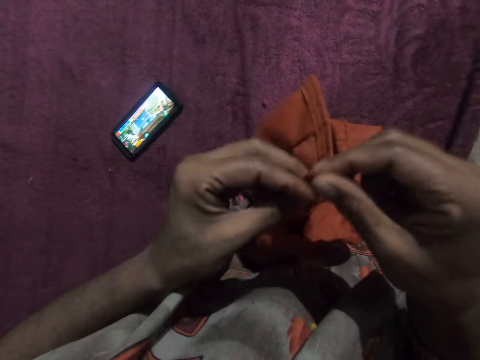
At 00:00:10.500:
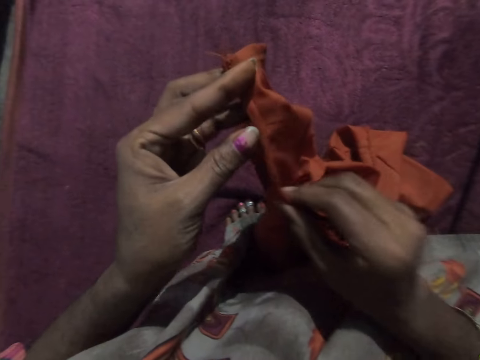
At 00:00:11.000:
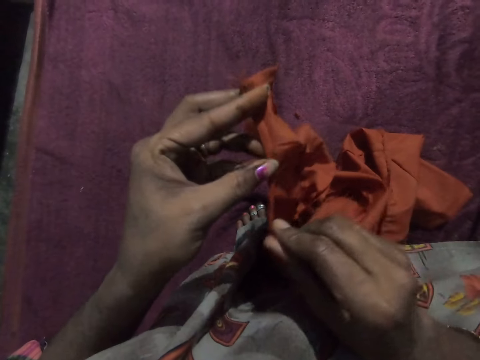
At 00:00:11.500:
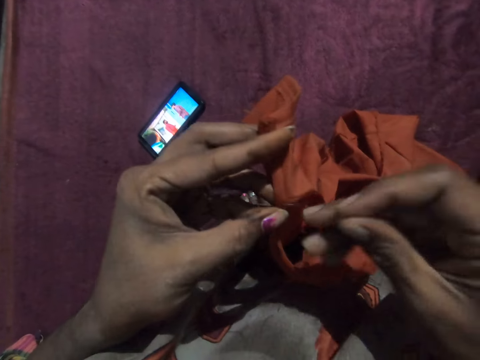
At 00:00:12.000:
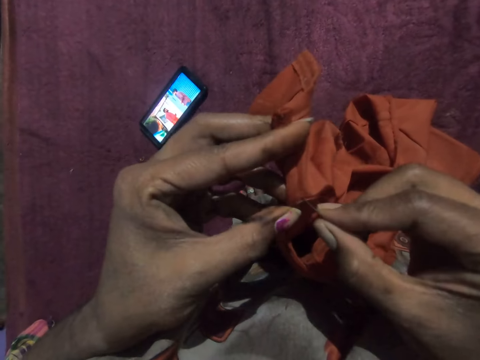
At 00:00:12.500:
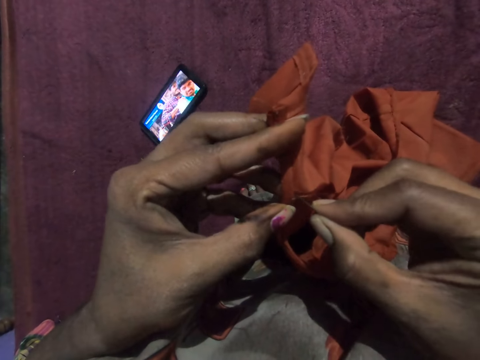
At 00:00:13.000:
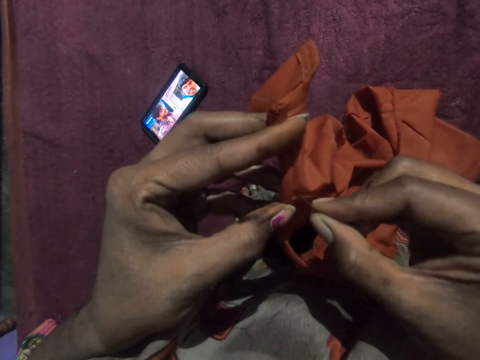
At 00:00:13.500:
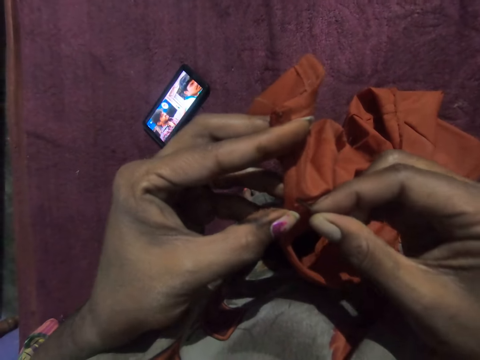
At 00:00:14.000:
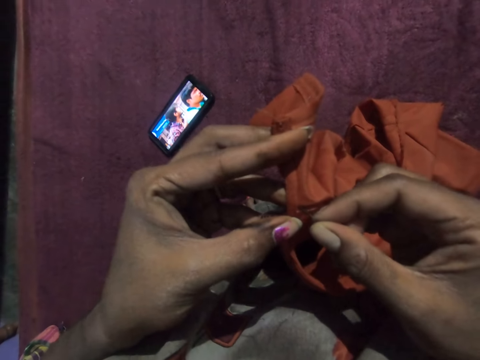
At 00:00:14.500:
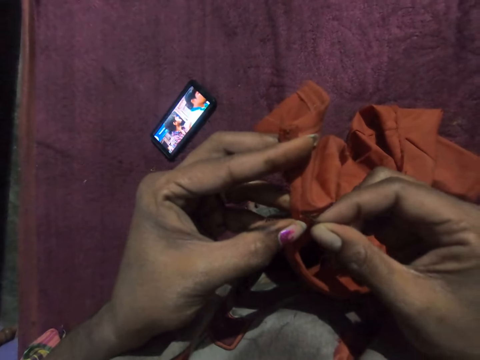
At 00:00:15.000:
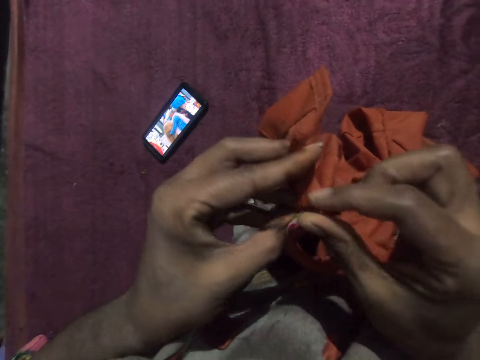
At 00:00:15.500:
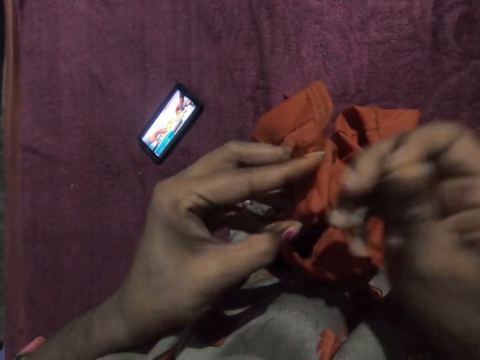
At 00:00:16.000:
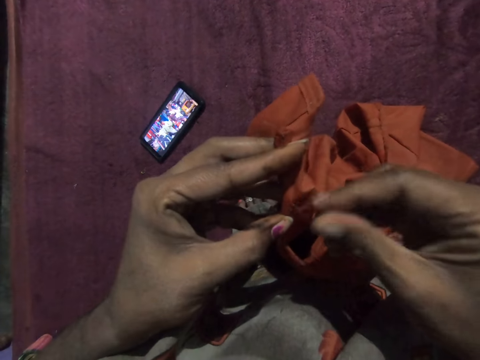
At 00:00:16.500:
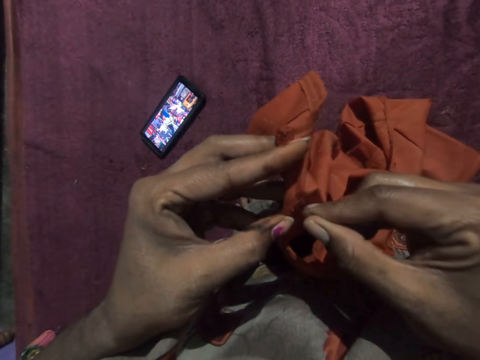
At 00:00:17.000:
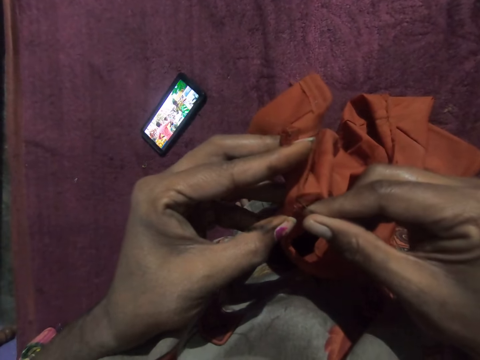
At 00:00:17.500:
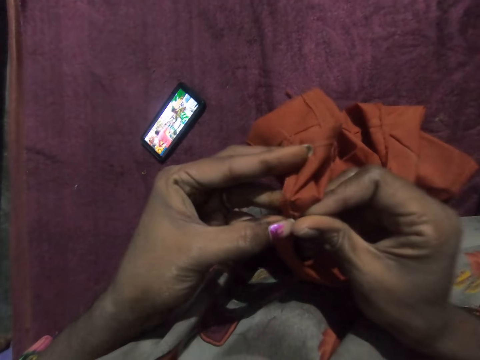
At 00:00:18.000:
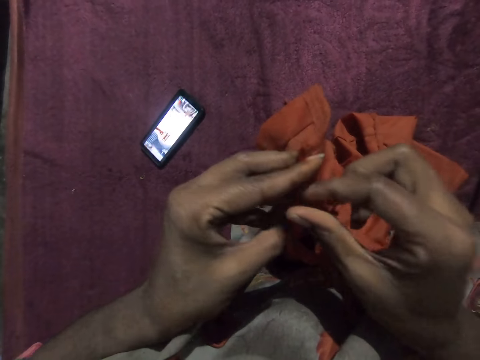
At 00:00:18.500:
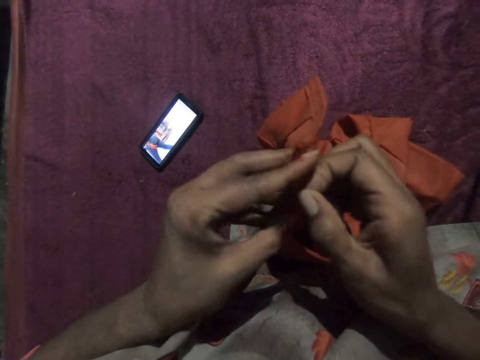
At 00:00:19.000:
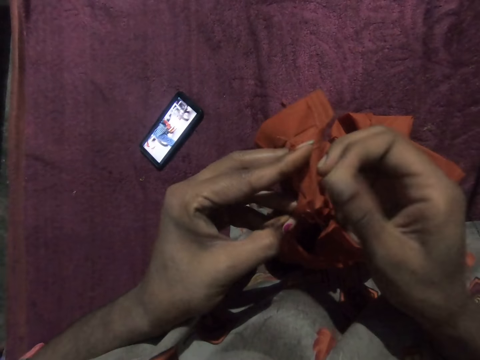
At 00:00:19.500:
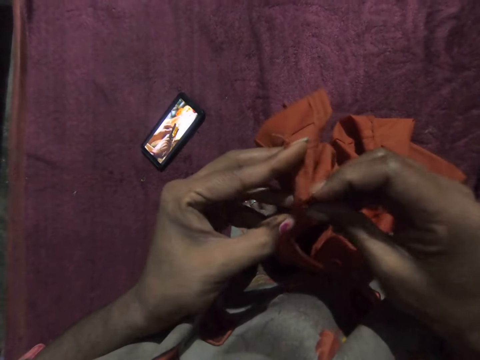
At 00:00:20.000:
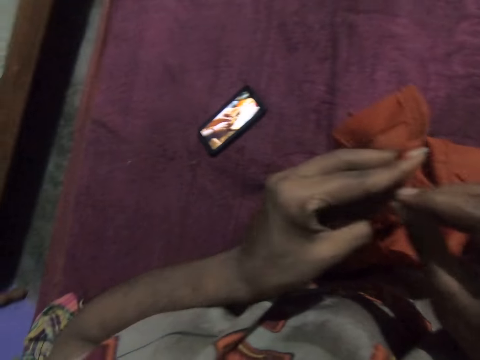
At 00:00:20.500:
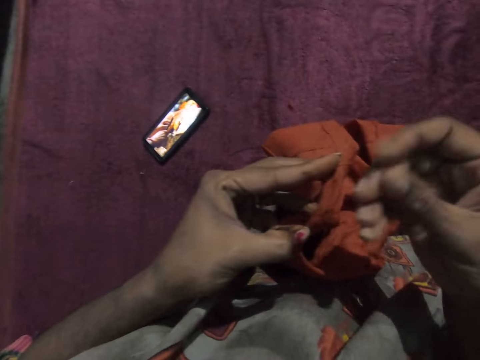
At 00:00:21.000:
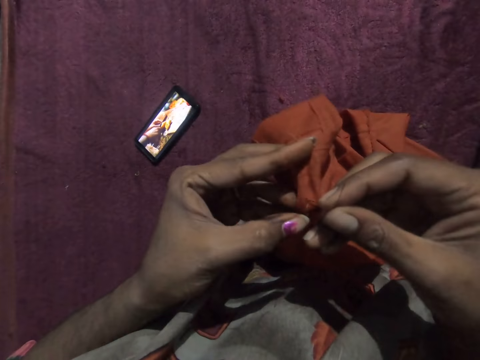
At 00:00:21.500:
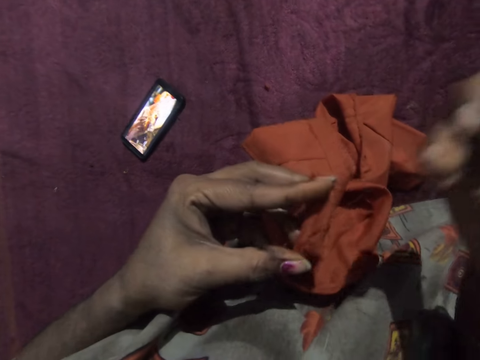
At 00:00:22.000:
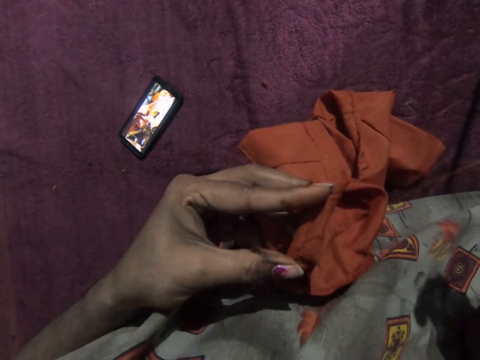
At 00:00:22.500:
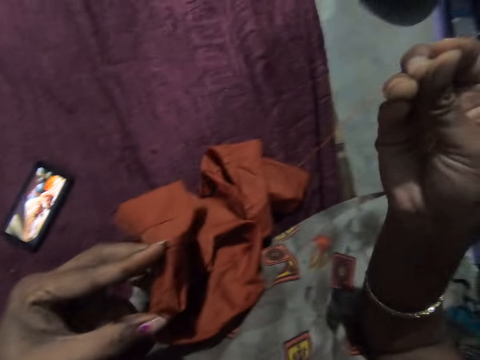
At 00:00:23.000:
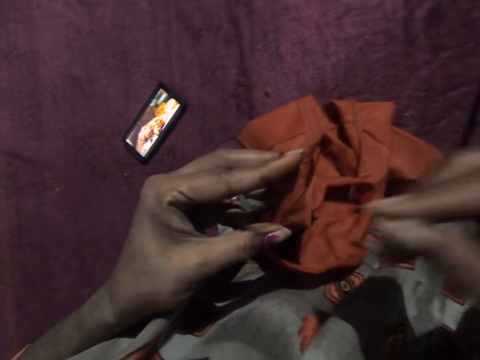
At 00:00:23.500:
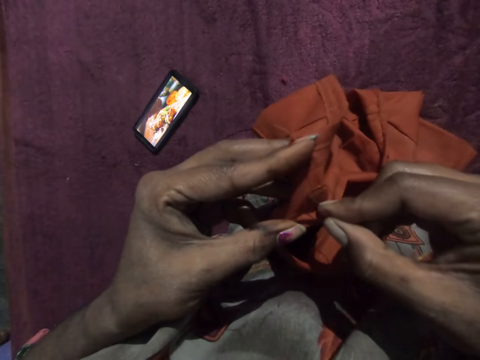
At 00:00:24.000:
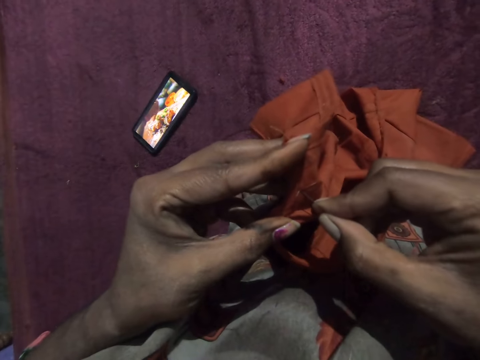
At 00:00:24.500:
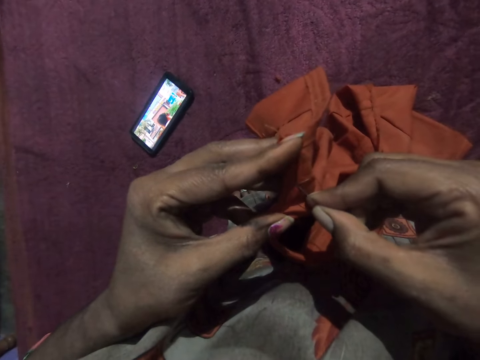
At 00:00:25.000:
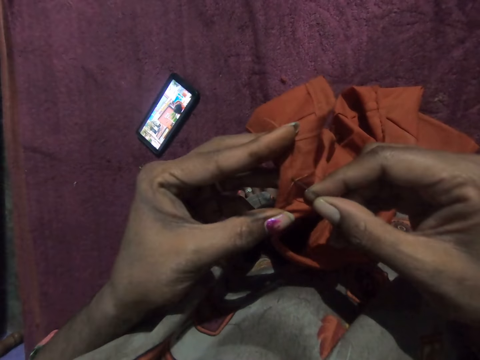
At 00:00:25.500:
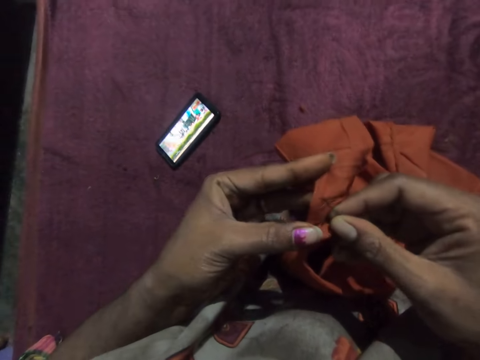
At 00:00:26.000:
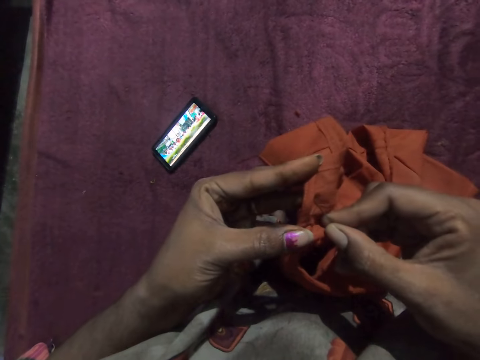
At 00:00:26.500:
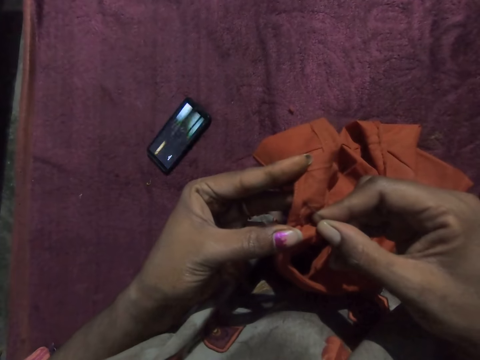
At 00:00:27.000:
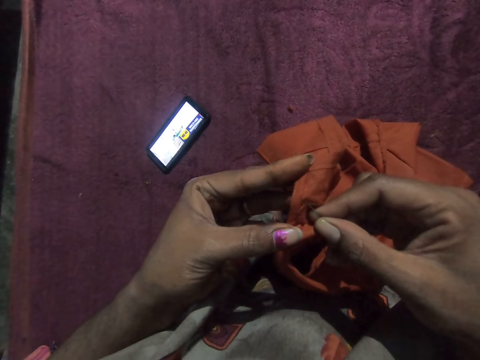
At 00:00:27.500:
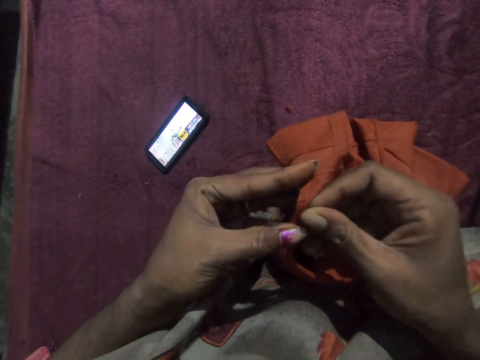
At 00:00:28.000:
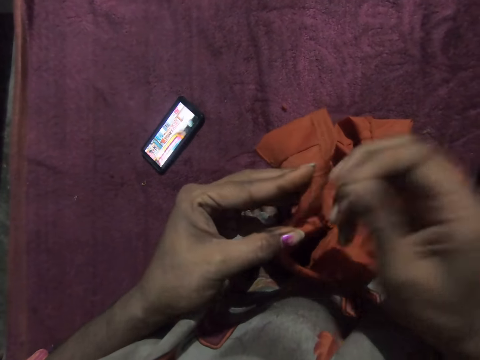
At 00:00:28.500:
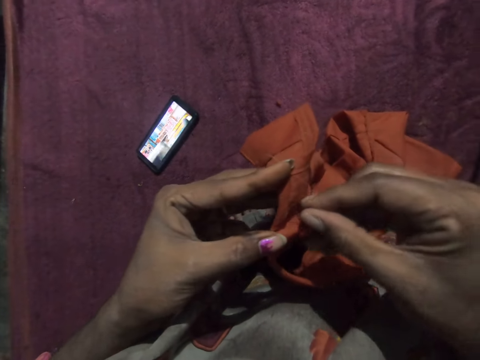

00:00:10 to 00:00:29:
The camera wearer stitches the cloth in her hands with a needle and thread in her right hand. She looks around. She sews the piece of cloth with the needle. She looks around. She sews the piece of cloth with the needle.

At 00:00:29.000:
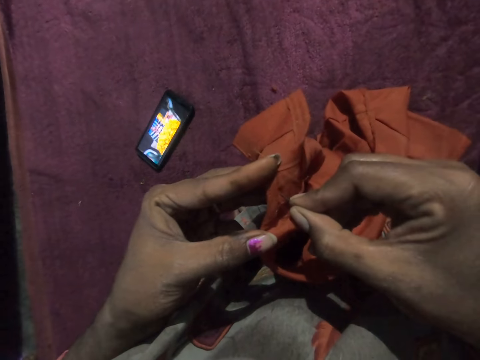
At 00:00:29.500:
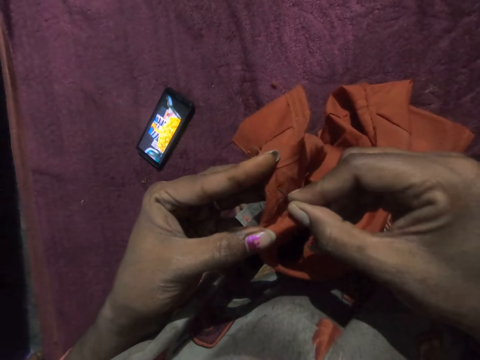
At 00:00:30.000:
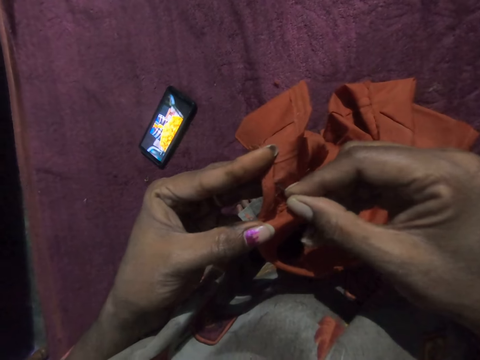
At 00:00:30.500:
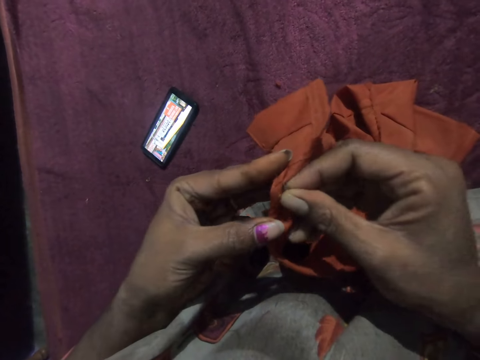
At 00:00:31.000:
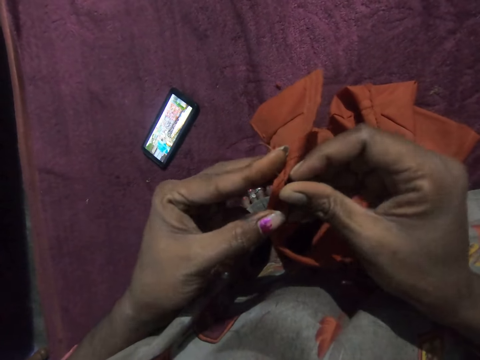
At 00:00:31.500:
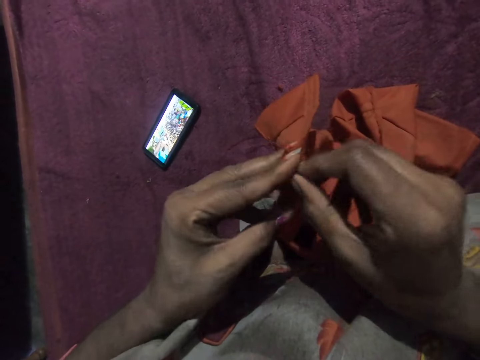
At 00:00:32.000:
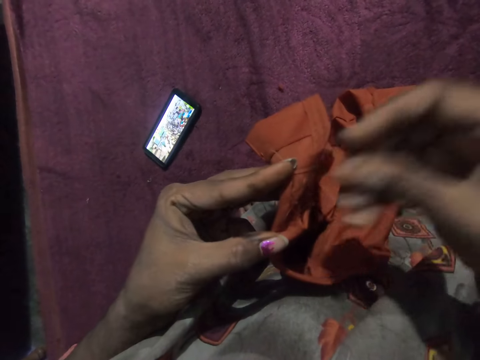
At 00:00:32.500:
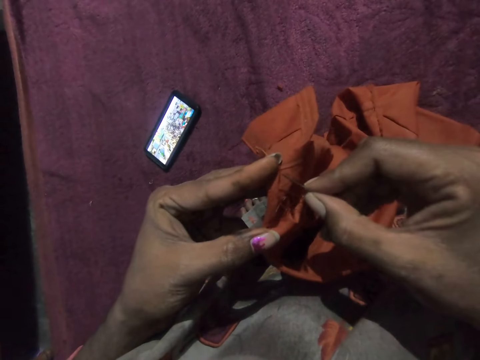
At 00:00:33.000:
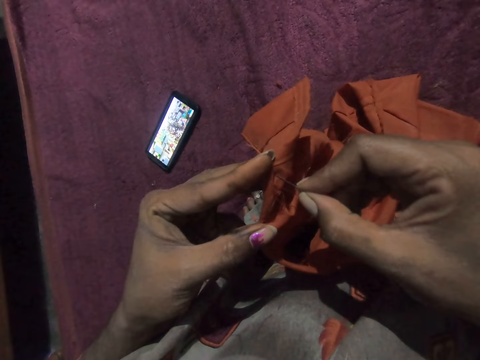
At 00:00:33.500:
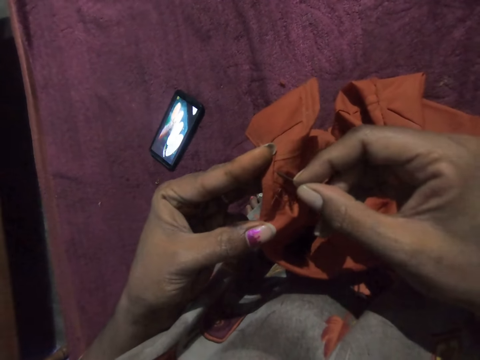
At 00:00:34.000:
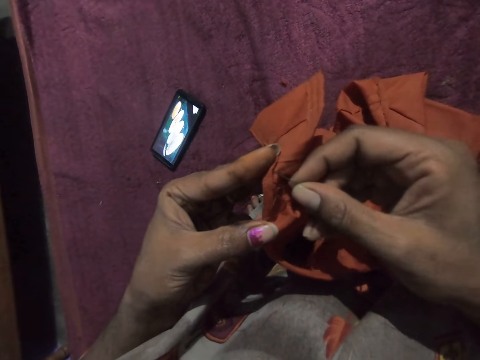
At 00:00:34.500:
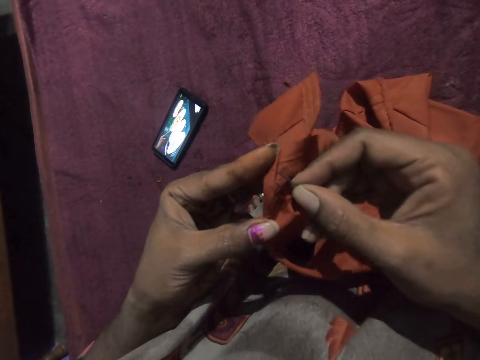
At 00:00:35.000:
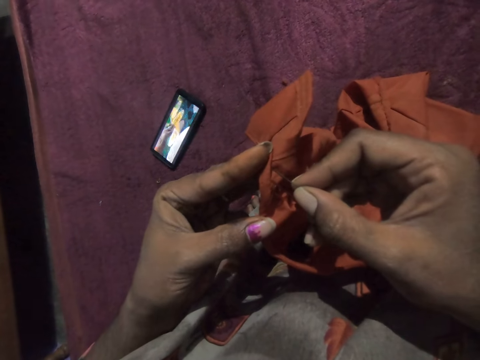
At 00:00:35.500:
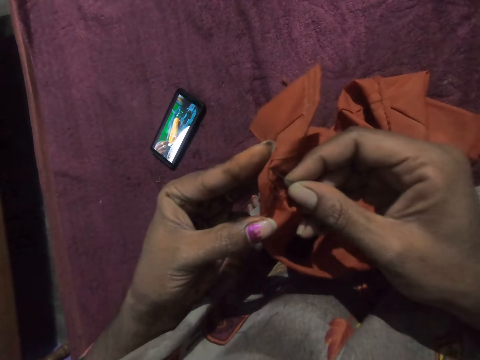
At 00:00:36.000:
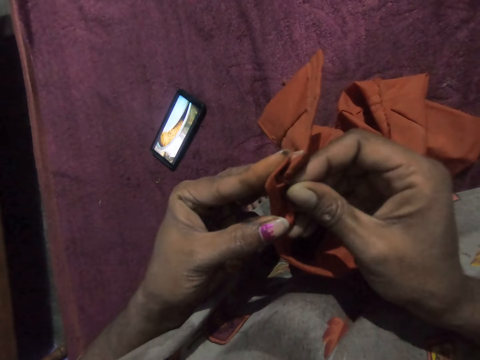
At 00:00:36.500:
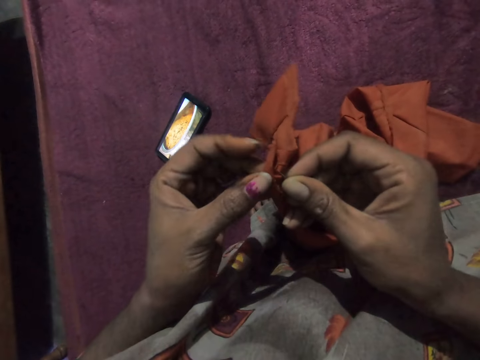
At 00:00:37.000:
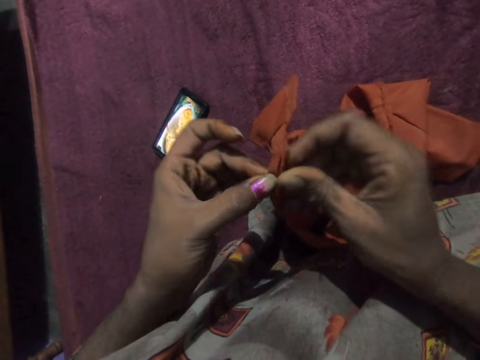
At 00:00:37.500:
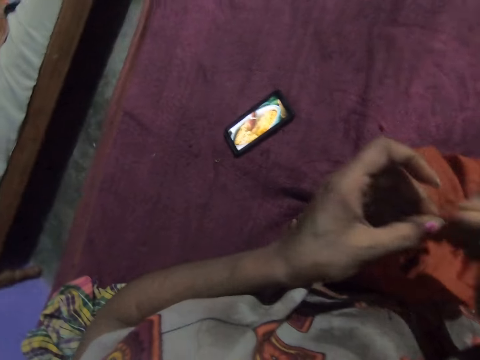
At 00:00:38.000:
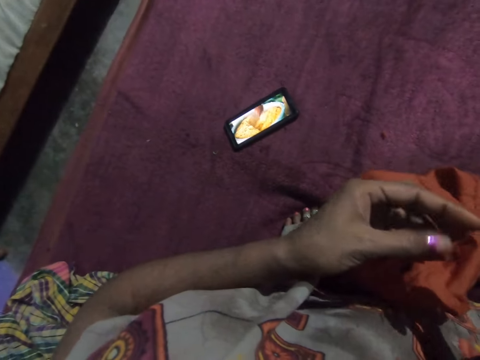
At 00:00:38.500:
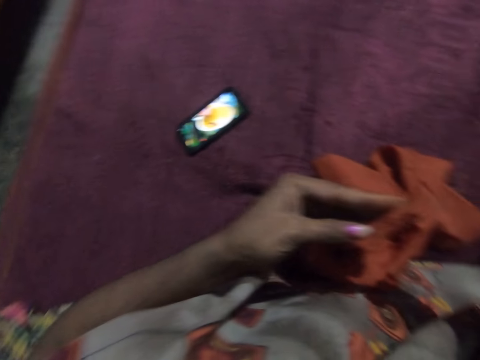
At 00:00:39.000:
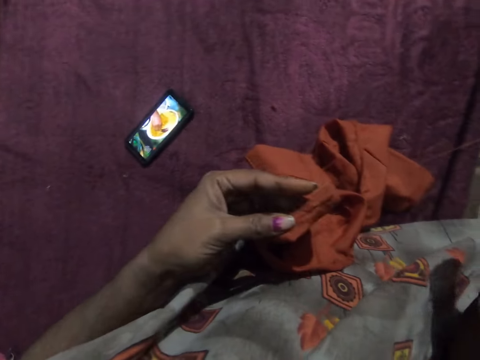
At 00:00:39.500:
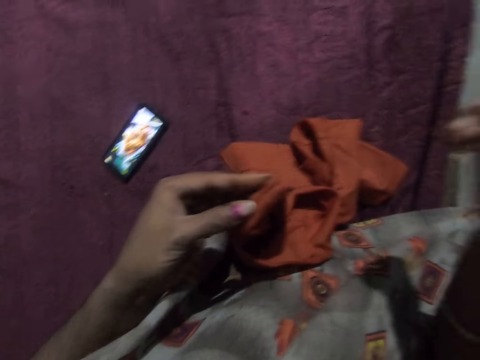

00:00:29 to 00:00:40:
The camera wearer looks around.
